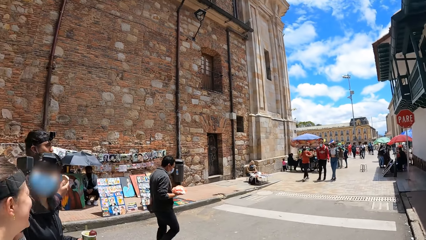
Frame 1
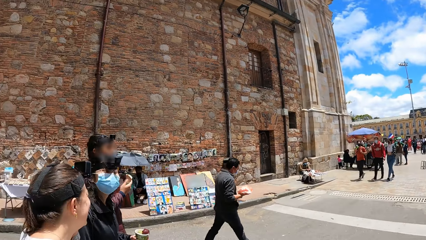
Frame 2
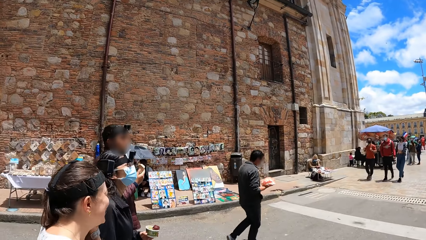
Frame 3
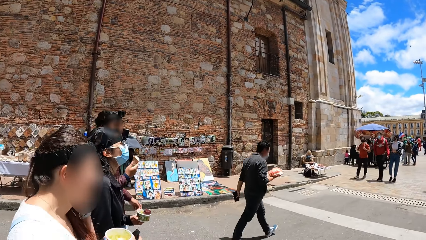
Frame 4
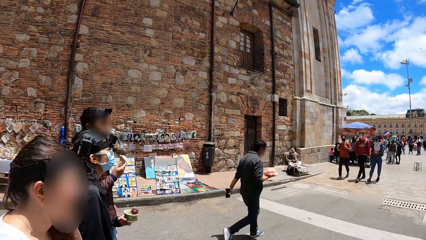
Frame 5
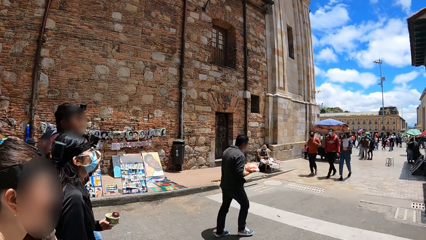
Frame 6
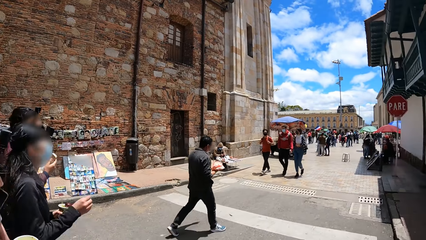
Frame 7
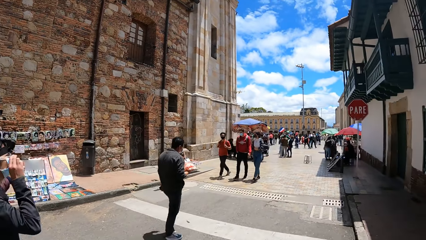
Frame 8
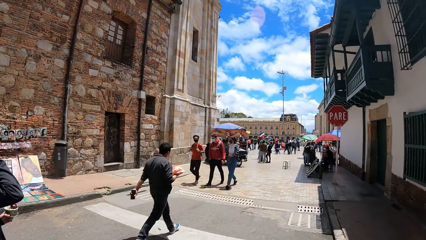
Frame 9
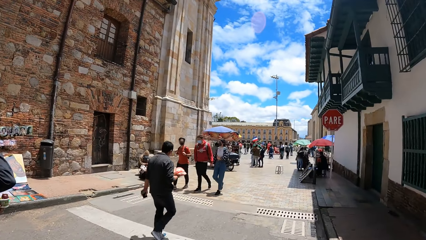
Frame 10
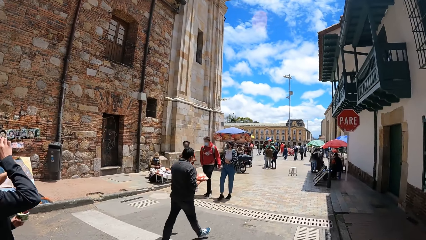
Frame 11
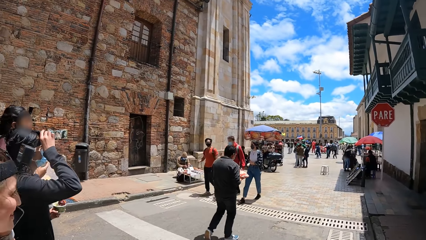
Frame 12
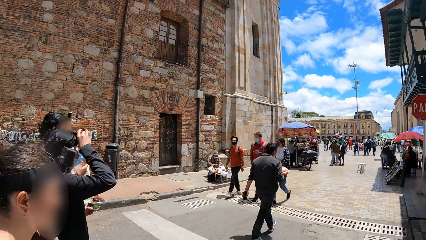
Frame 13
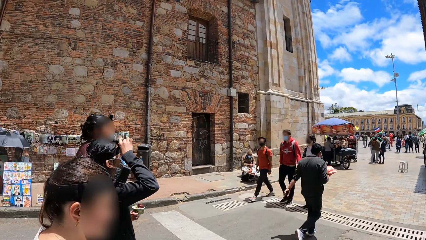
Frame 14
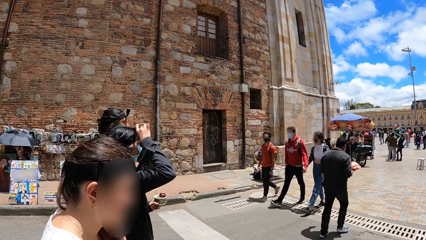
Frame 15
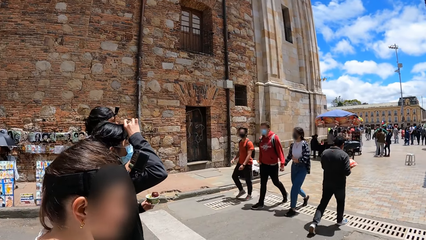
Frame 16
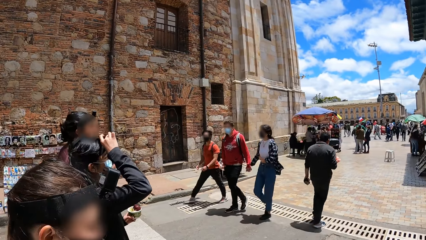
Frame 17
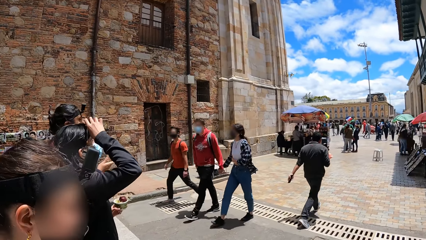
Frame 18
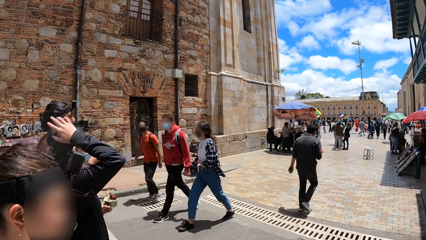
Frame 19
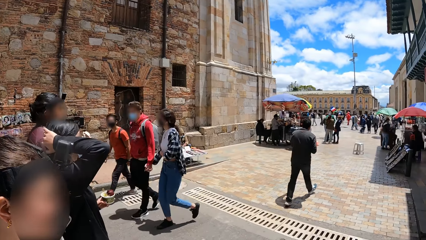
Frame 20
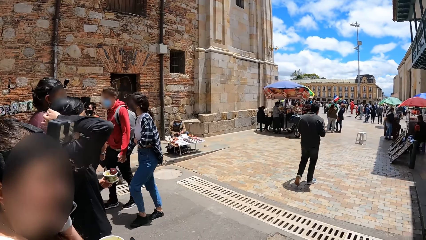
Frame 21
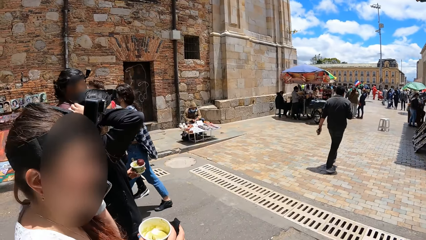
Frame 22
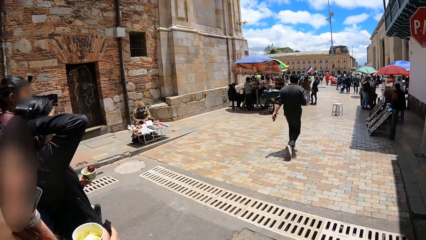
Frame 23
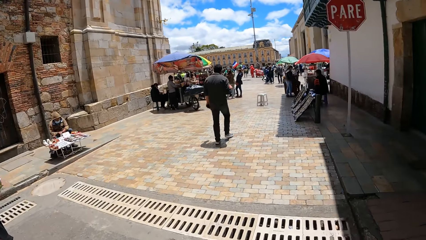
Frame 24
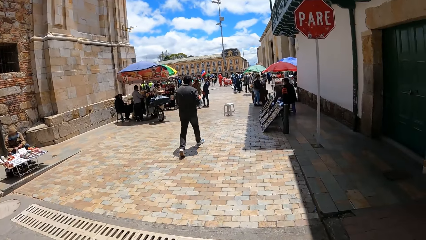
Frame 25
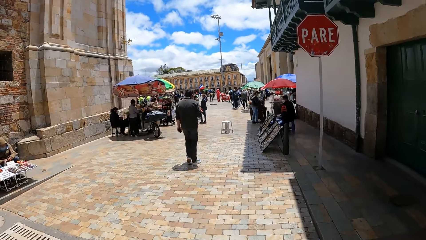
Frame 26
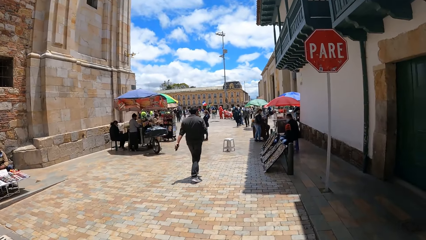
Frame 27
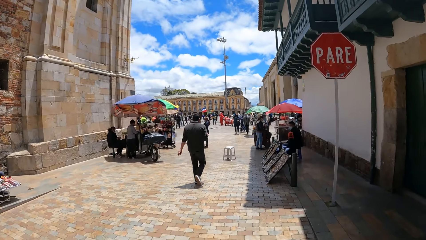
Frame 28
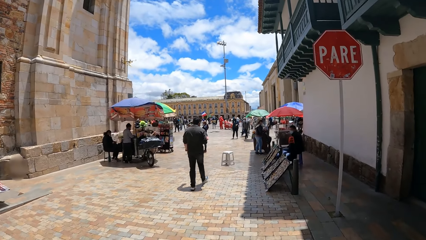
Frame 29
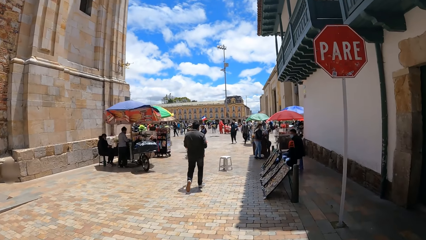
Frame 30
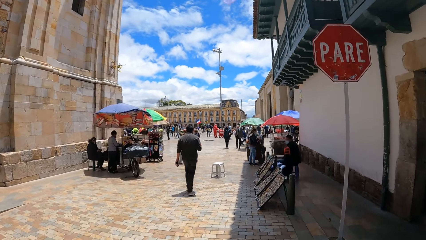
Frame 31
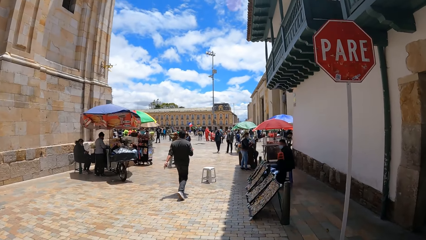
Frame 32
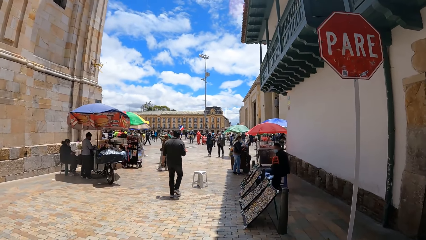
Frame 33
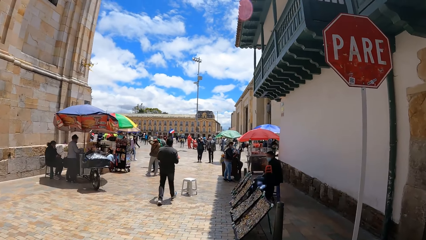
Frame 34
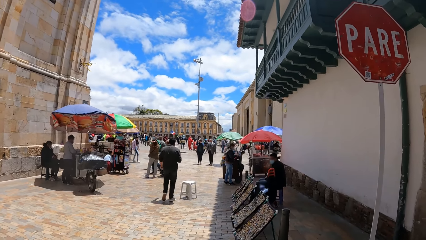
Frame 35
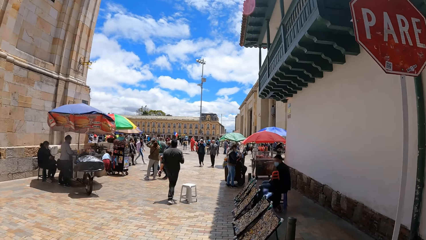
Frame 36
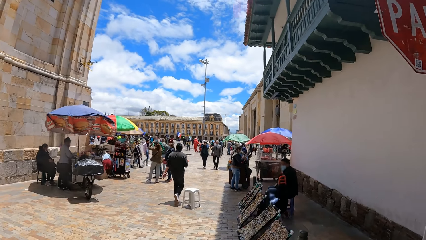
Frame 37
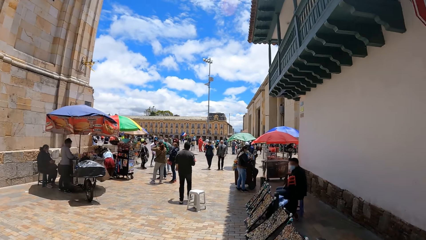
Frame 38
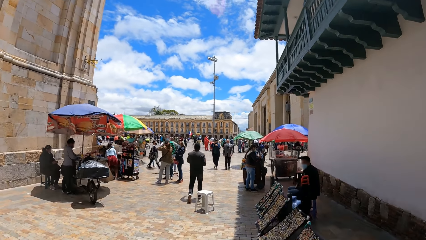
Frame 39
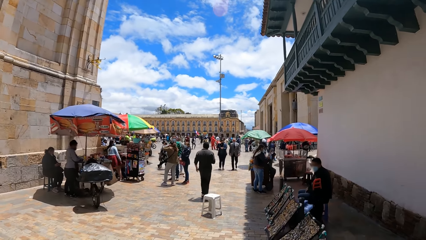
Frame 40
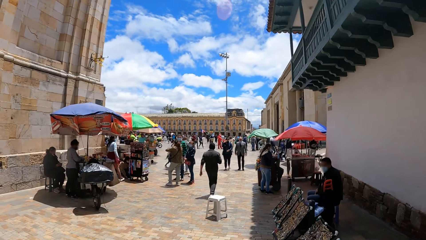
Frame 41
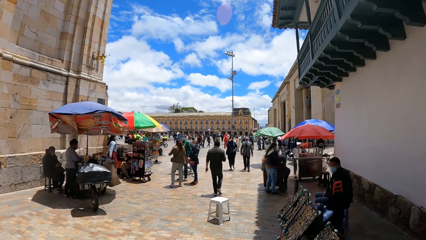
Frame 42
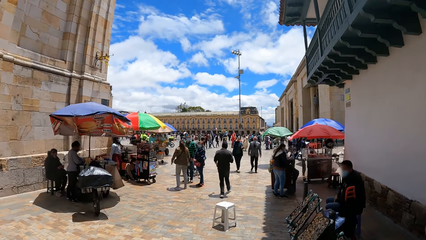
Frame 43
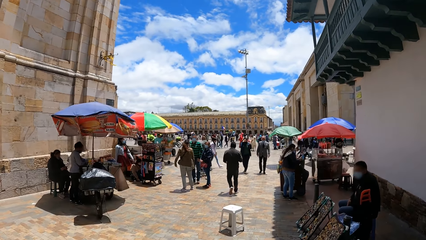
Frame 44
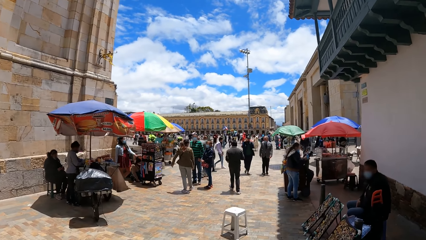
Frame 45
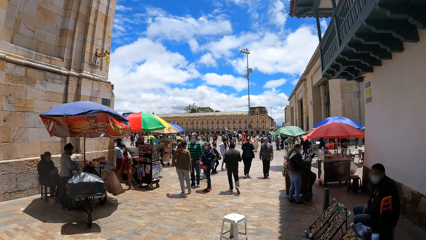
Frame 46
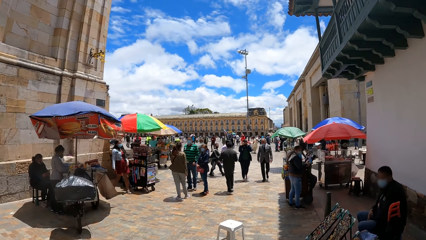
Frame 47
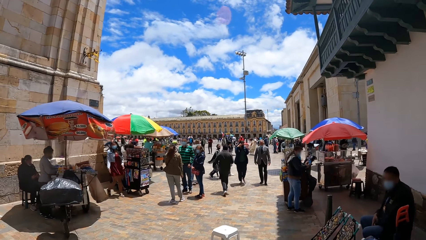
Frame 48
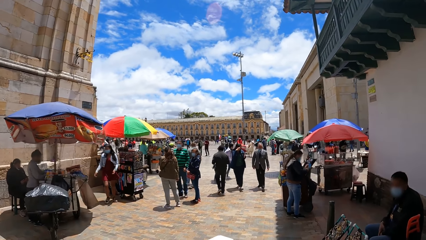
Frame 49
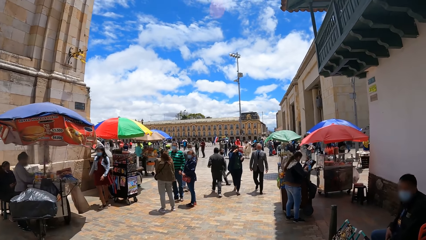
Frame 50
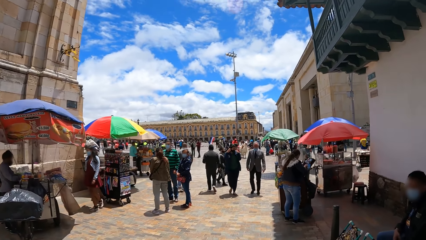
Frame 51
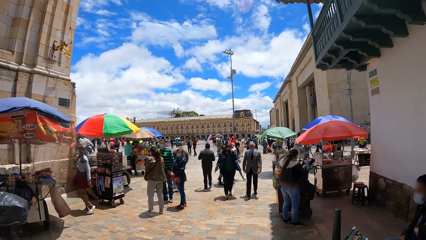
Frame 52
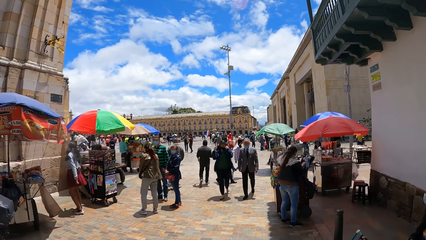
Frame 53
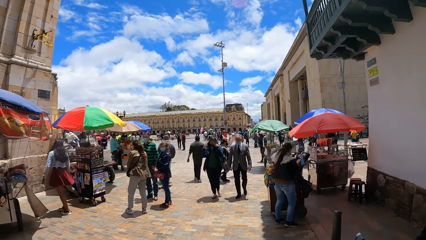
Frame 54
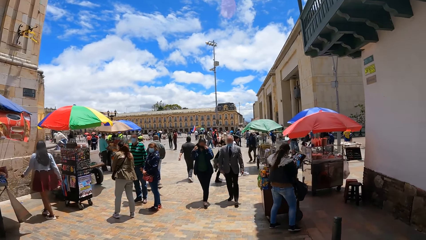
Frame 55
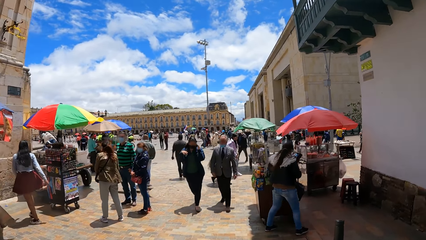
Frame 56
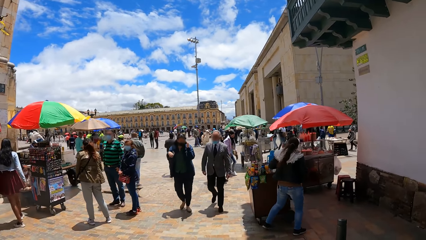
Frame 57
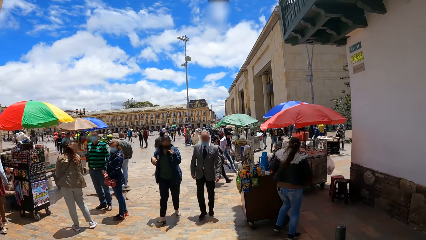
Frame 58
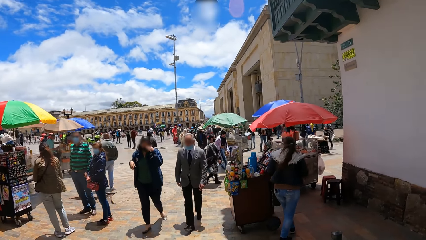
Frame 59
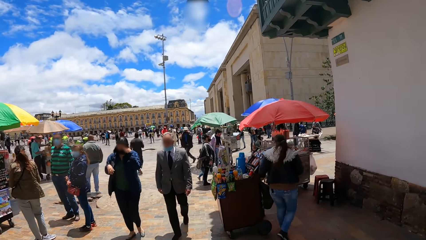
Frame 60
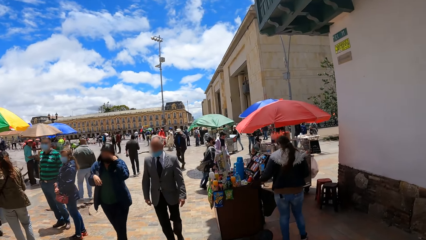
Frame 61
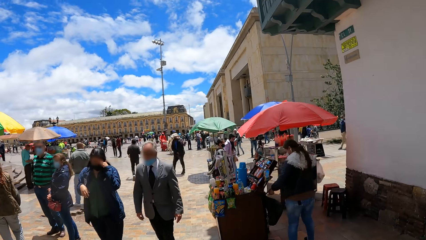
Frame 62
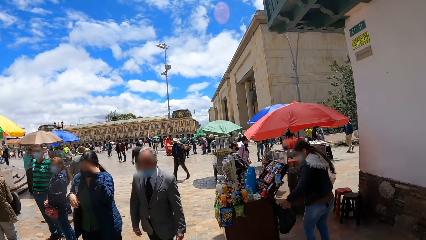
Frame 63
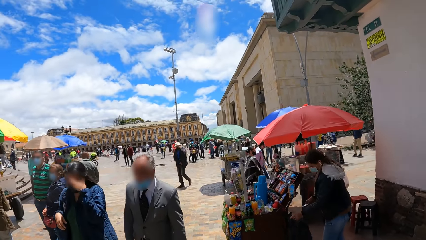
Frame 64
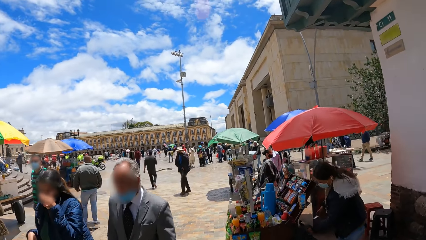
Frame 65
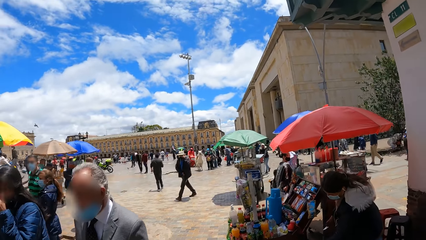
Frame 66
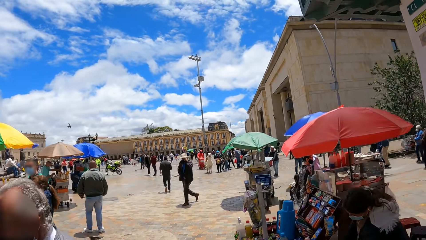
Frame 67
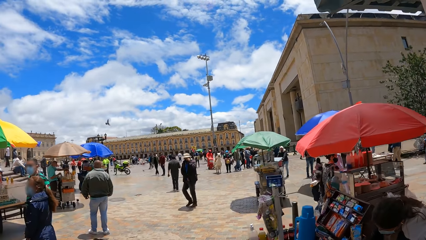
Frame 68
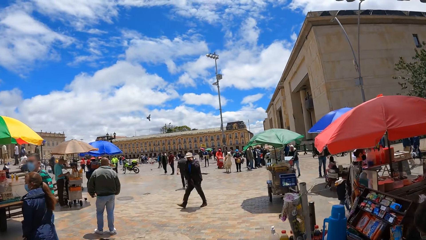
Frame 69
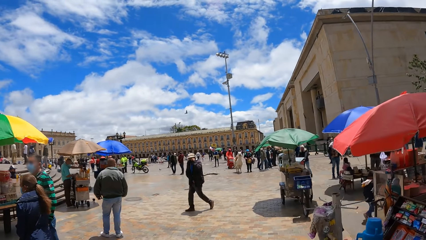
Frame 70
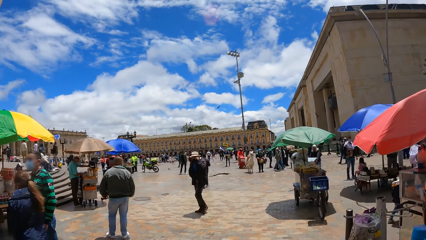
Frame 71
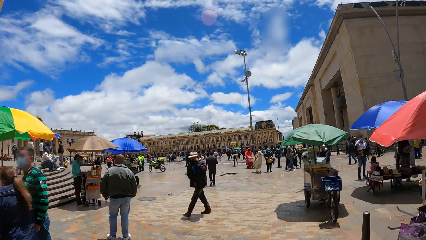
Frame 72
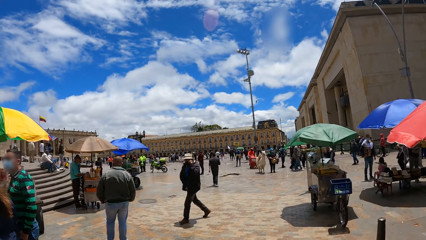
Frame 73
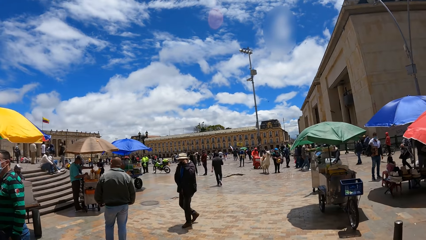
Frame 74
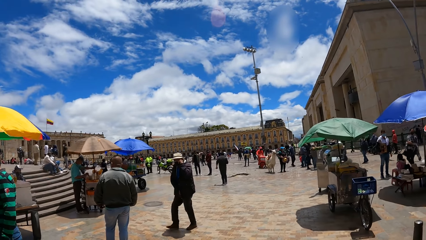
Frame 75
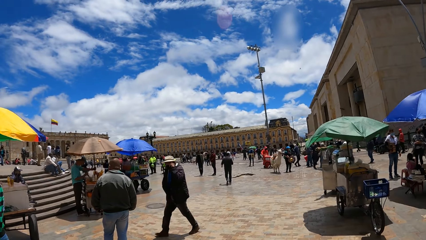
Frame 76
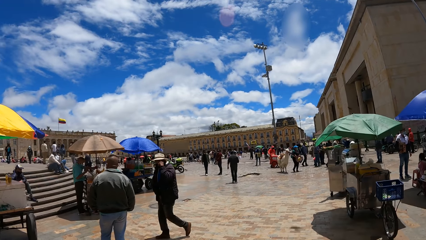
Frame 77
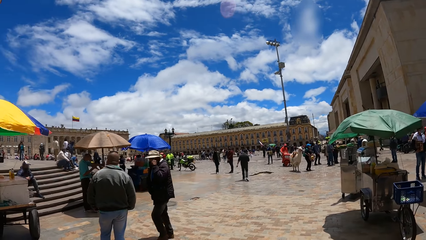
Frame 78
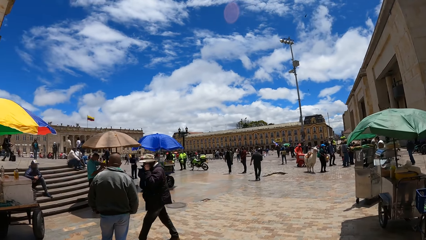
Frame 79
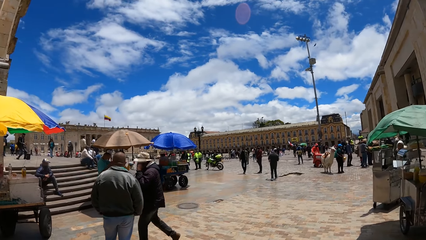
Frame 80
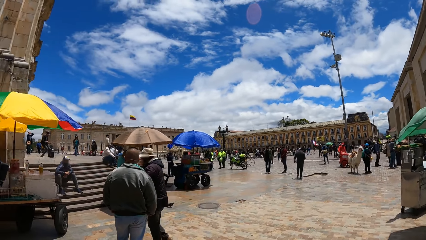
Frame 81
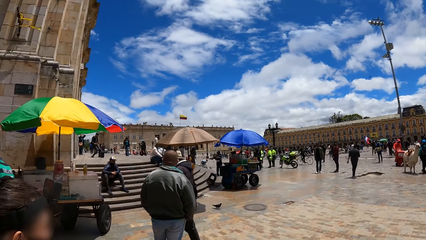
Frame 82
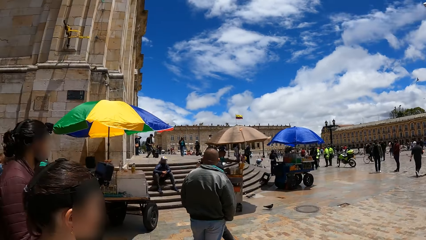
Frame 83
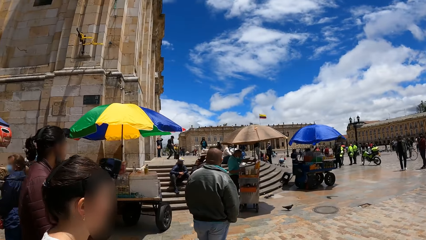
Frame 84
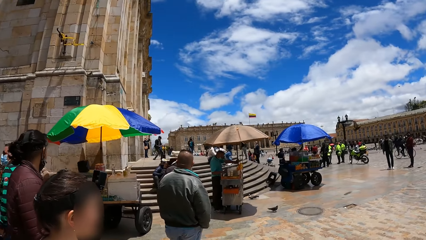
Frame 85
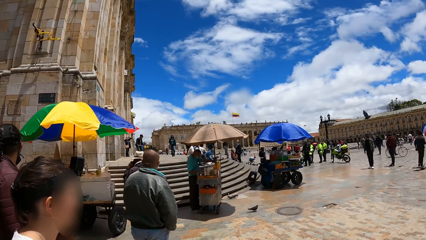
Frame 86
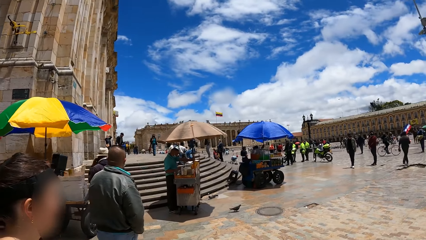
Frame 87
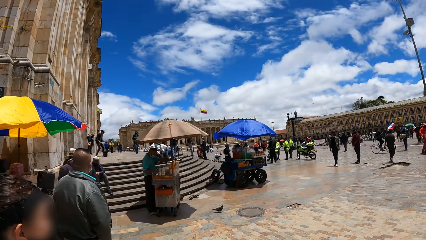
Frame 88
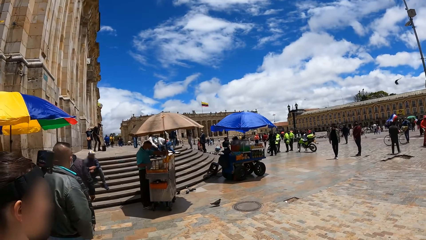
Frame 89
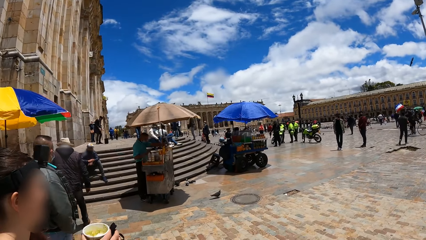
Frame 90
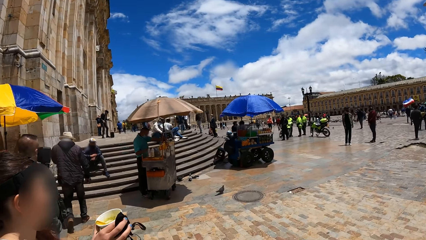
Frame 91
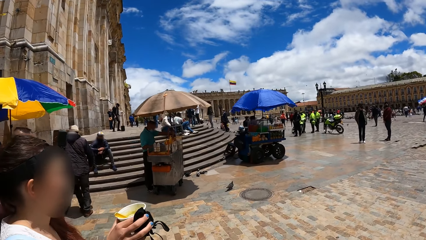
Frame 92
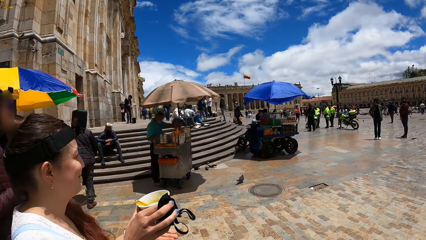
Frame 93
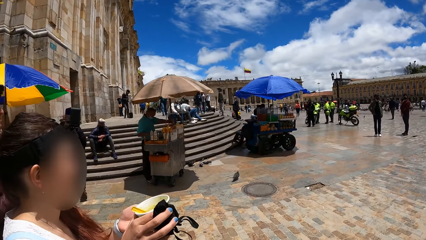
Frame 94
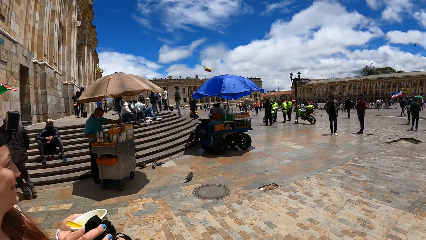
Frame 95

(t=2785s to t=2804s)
The woman adjusts a camera on her head with her right hand. The camera wearer walks.
